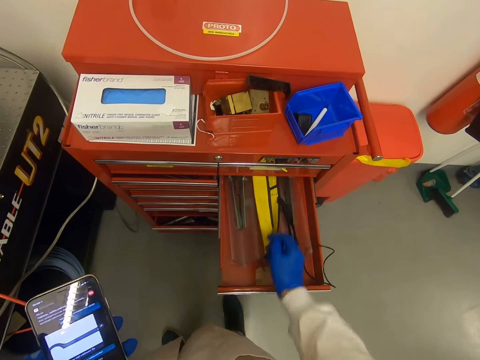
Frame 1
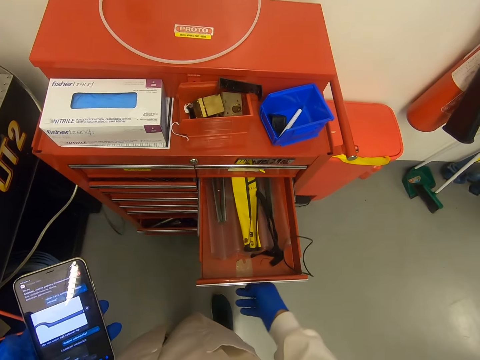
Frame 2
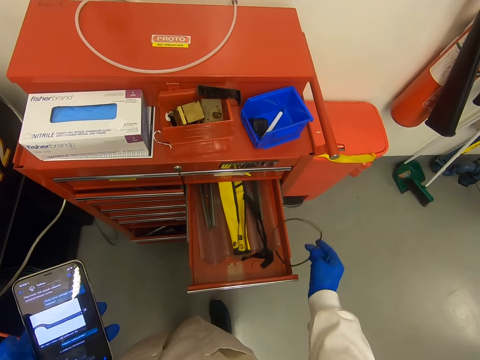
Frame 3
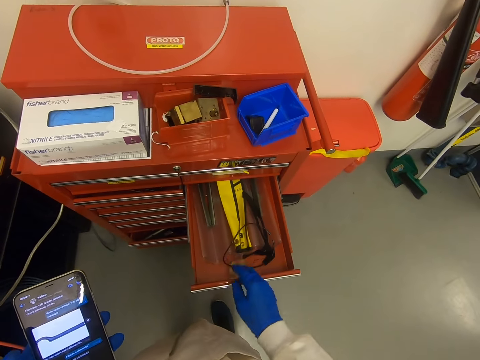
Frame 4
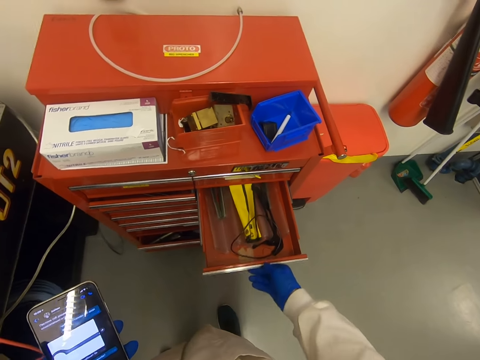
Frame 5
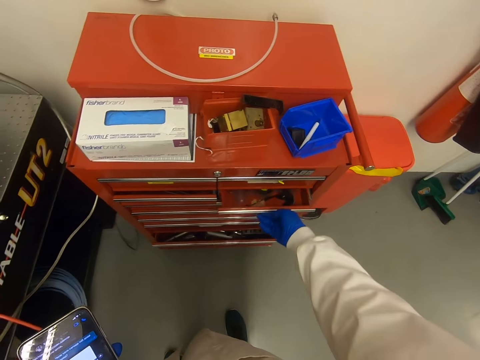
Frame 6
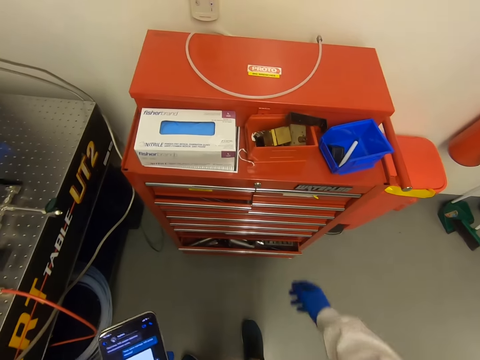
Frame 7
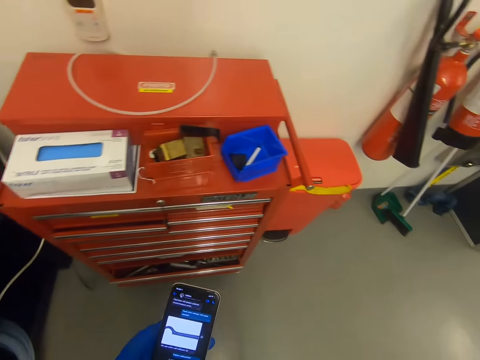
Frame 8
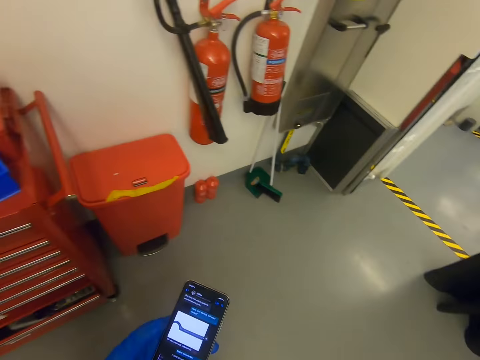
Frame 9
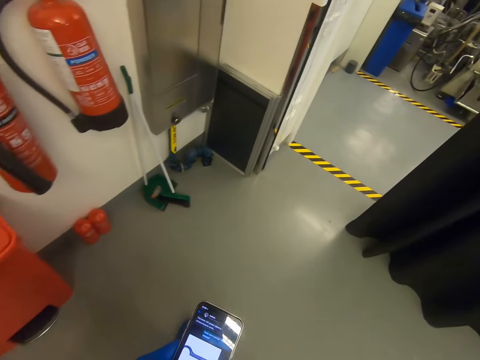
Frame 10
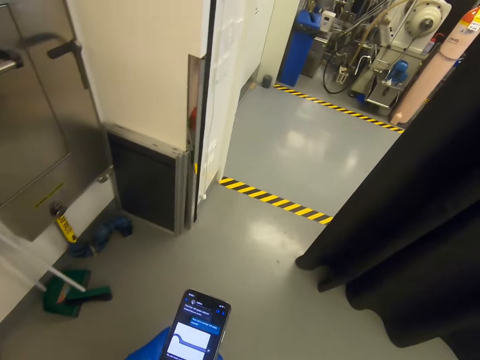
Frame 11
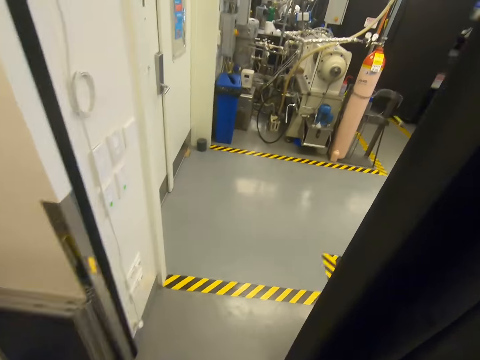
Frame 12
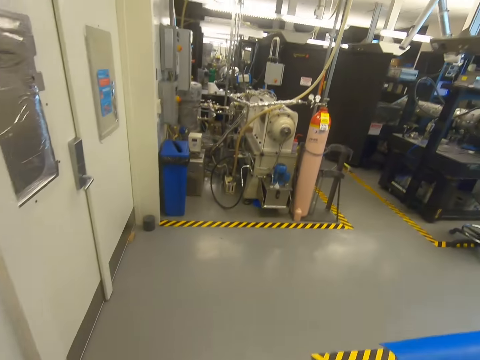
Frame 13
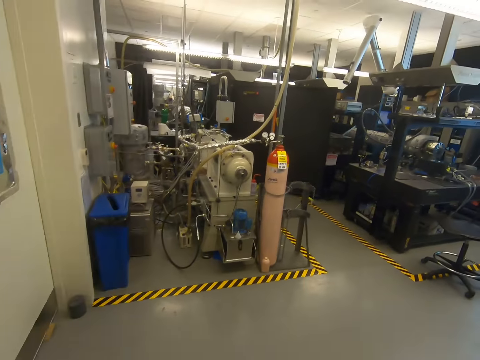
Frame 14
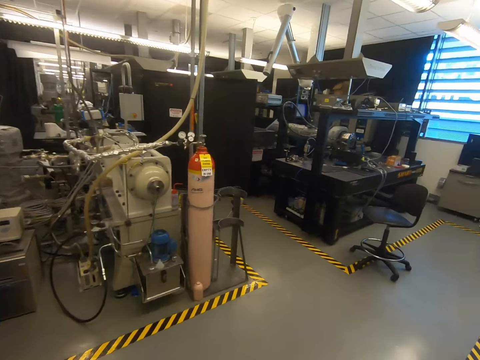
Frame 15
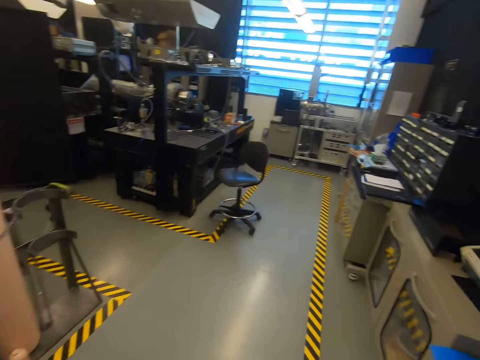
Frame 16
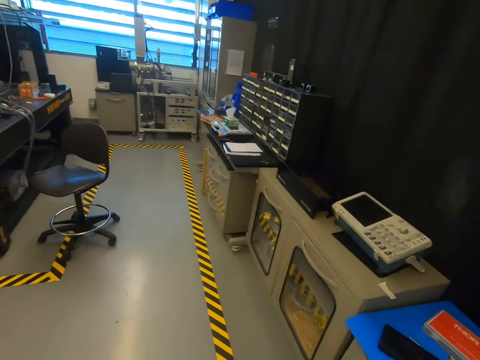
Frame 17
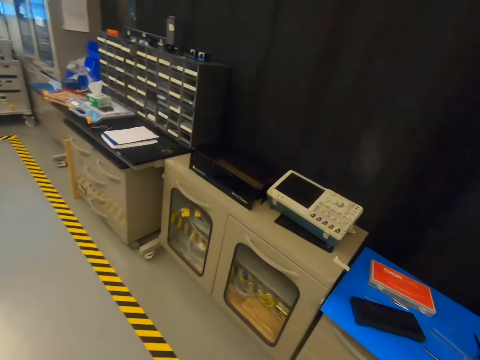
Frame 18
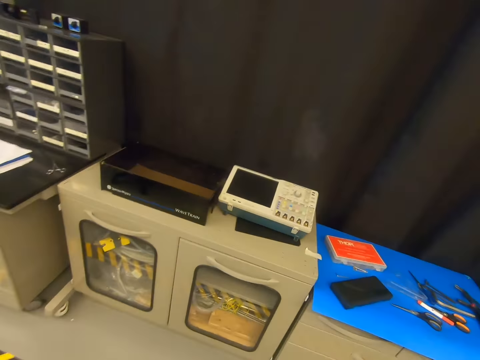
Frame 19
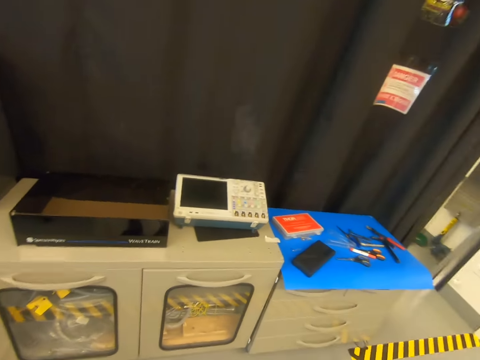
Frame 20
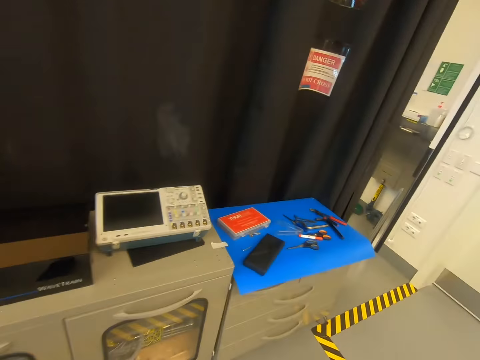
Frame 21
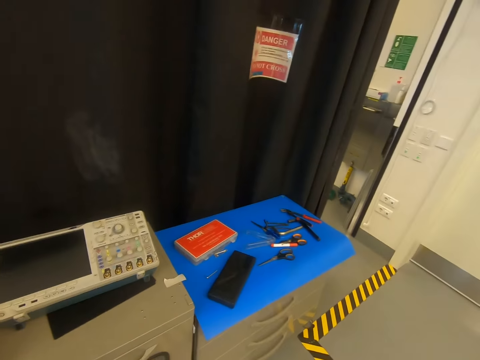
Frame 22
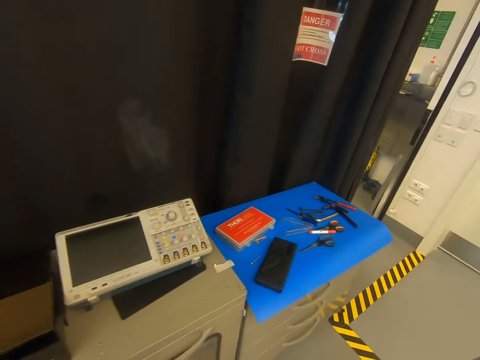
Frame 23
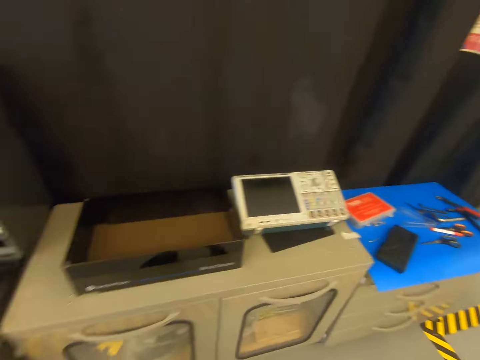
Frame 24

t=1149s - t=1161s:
The camera wearer puts the thread on the drawer. They close the drawer. They look at the phone. They walk around the room. They use the phone. They look at something.

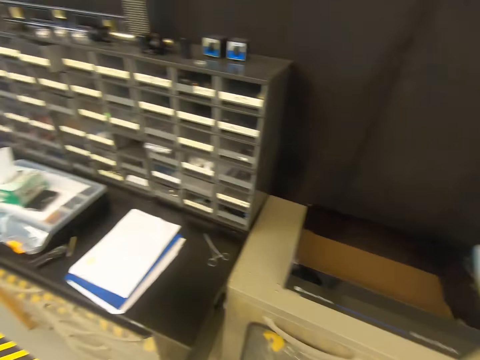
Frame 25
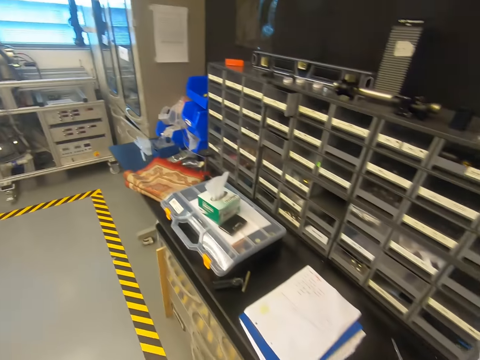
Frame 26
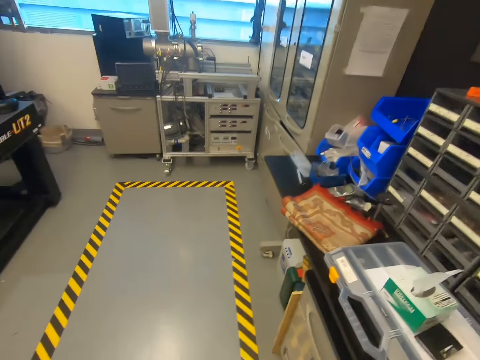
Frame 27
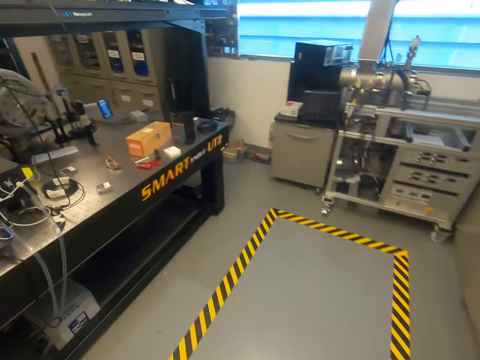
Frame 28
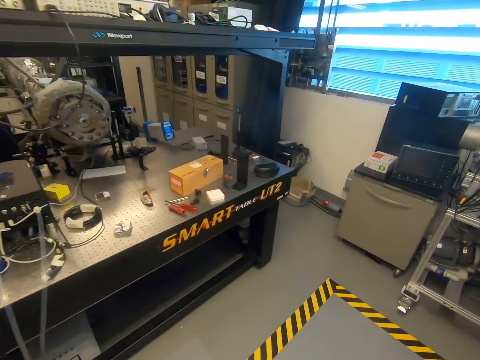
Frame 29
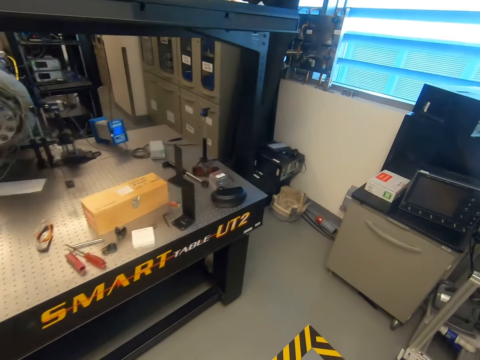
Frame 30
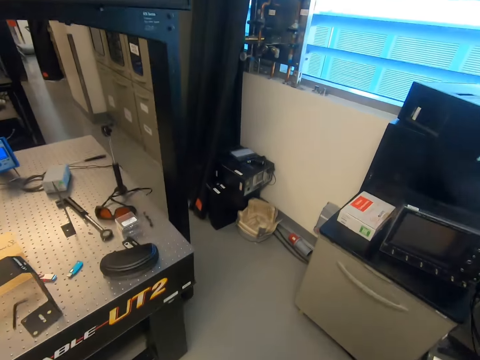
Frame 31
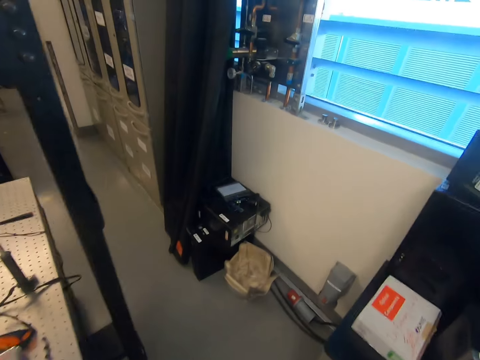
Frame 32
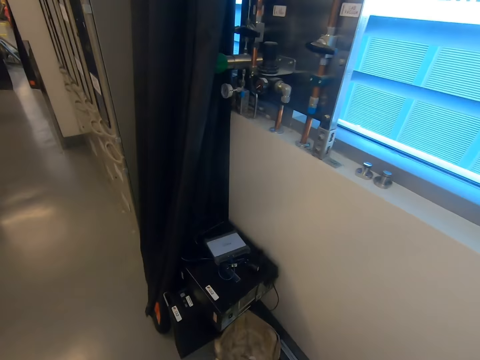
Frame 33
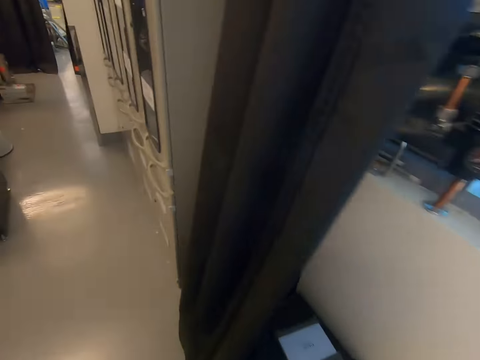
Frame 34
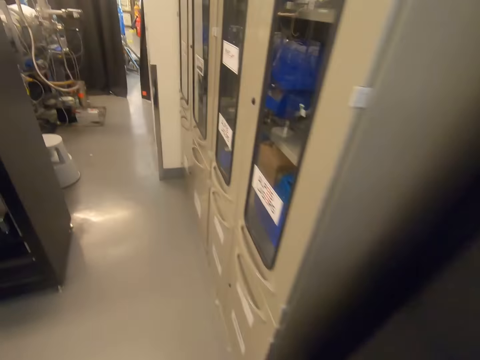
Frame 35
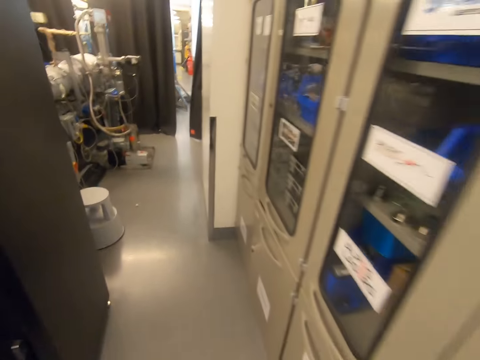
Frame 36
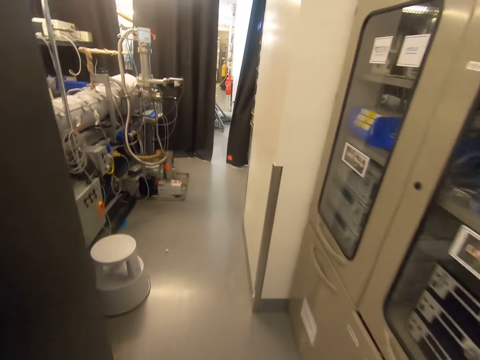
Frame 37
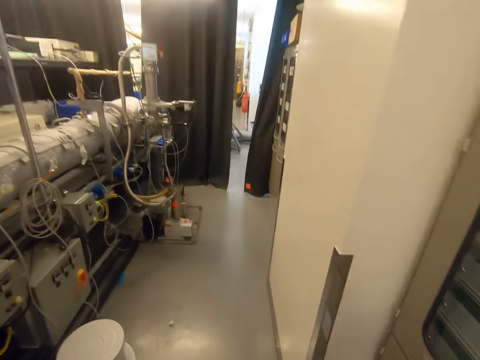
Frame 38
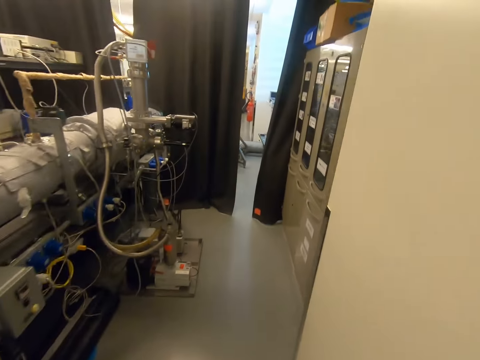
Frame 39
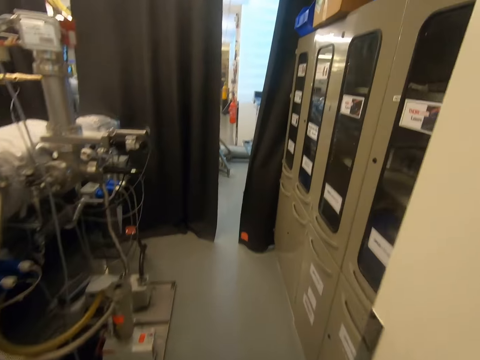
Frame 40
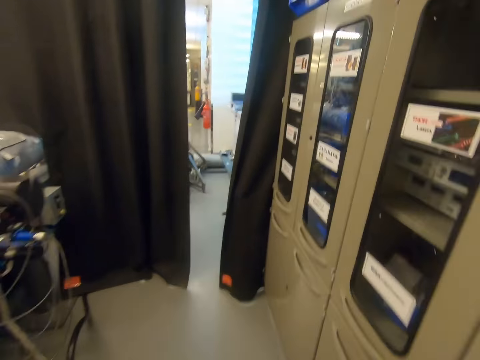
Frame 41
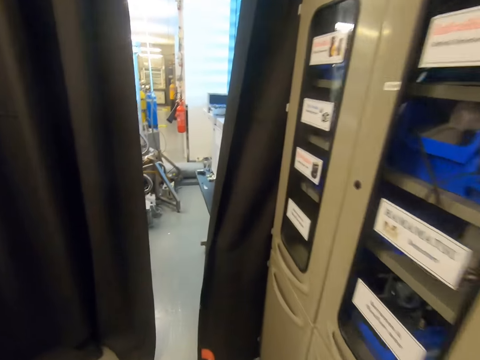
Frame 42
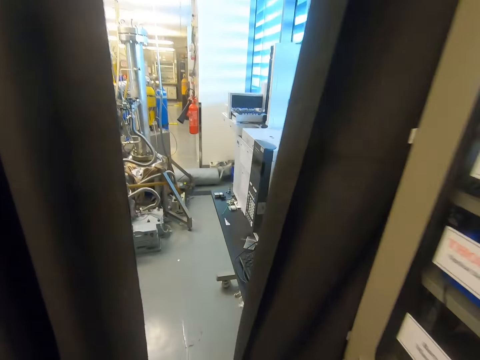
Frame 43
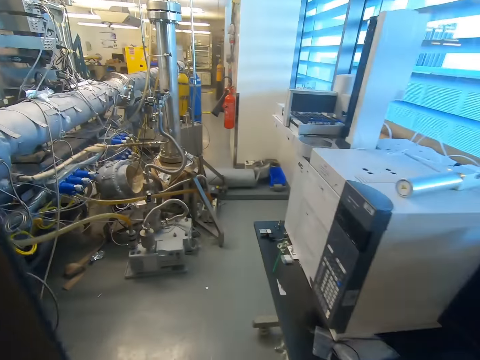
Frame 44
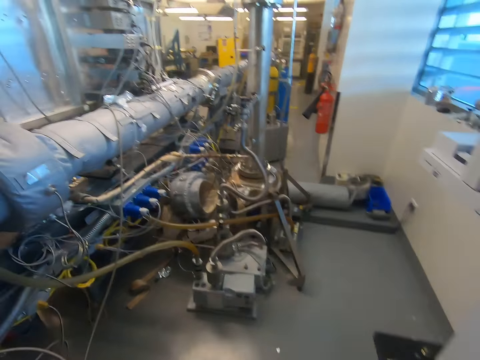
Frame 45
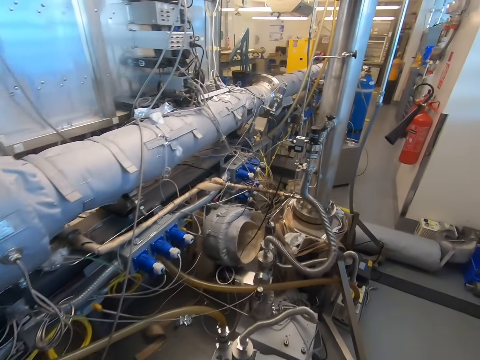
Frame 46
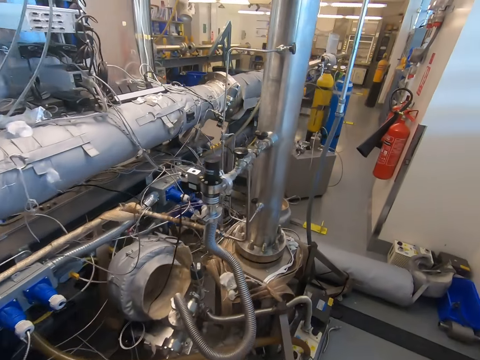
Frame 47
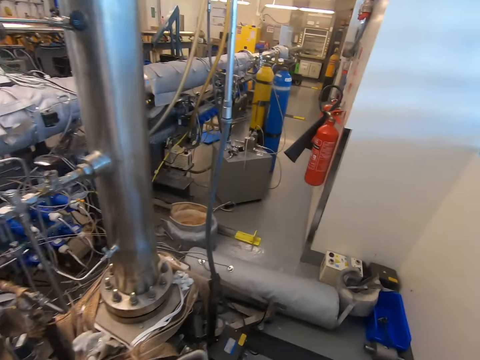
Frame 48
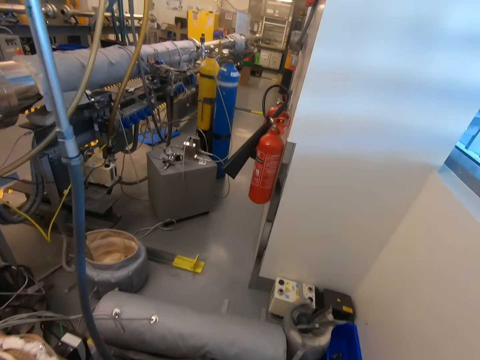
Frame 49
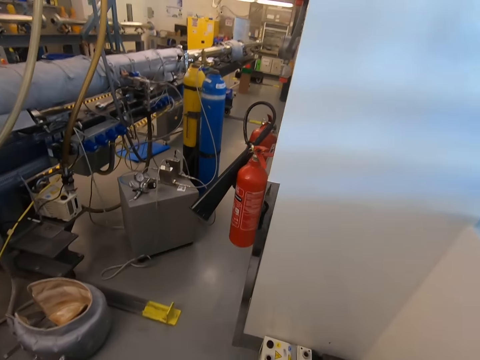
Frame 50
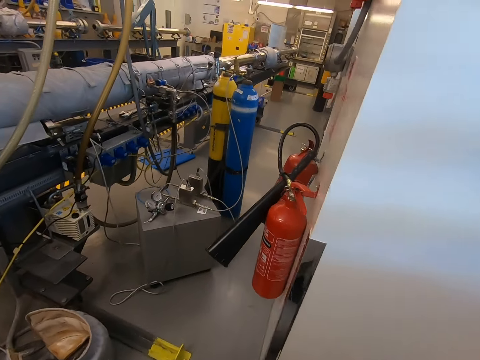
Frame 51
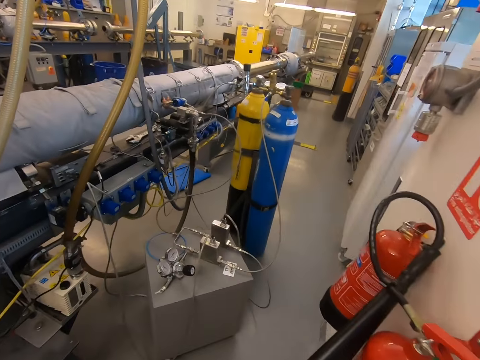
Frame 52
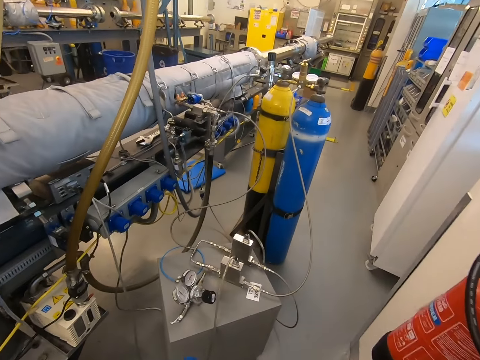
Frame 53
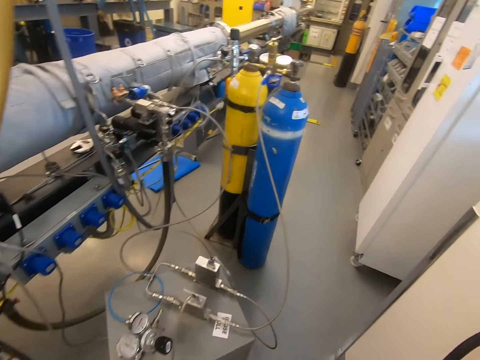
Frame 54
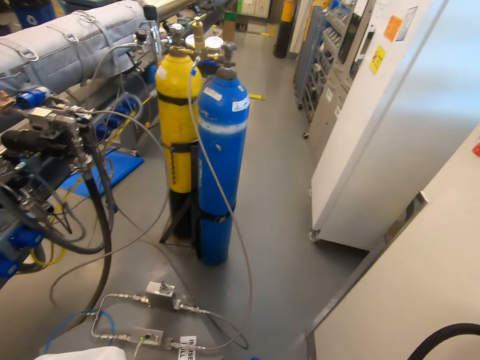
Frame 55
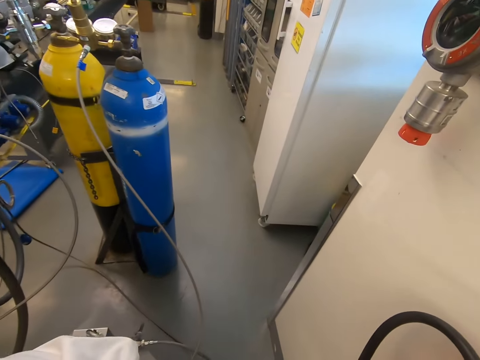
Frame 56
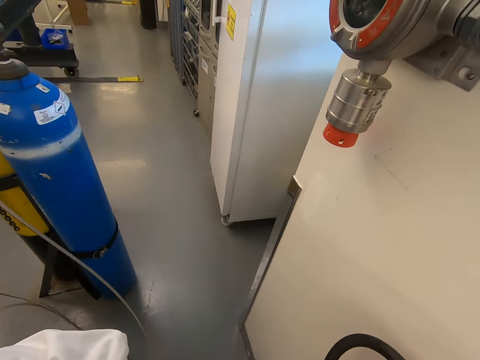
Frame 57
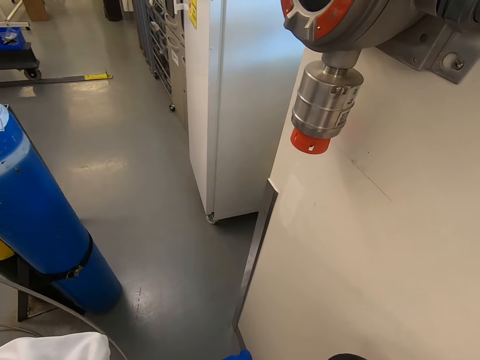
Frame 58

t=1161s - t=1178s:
The camera wearer walks around the room. They look at the table. They walk around. They look at the machines. They walk around. They look at the fire extinguisher. They look at the cylinders.
